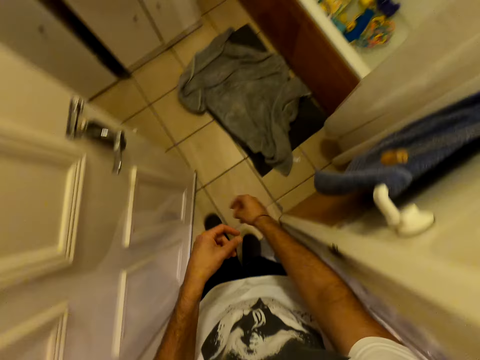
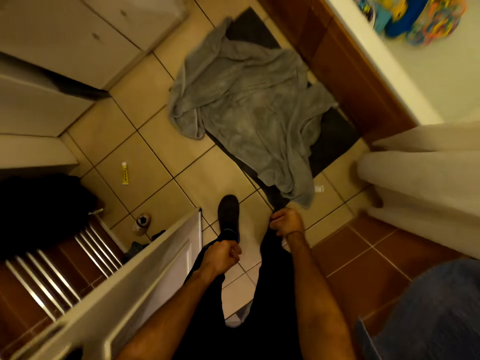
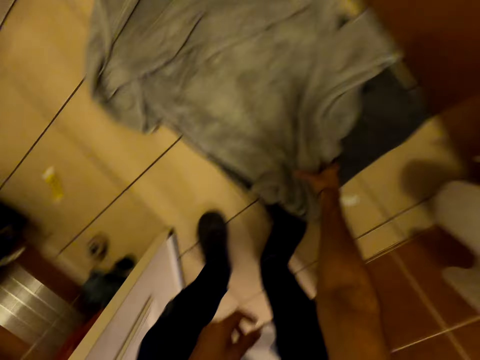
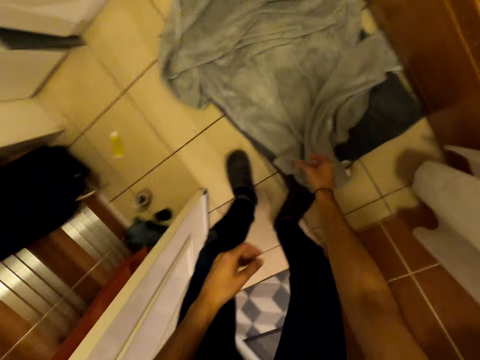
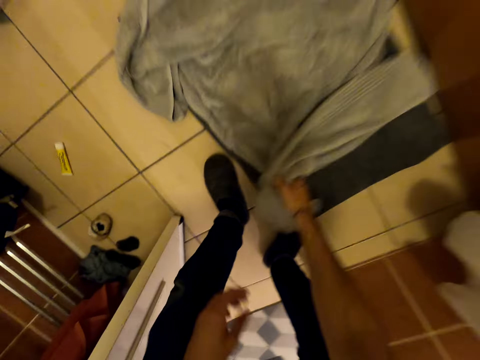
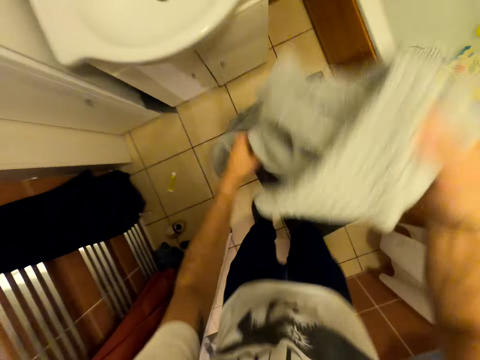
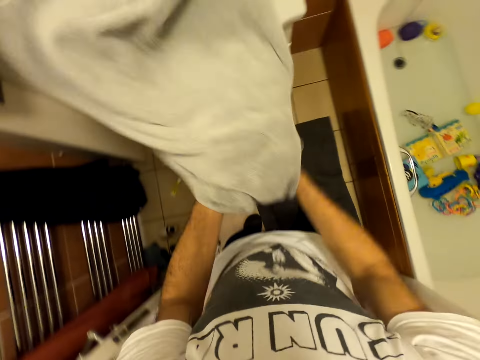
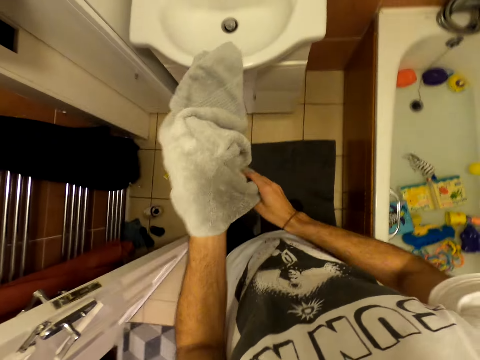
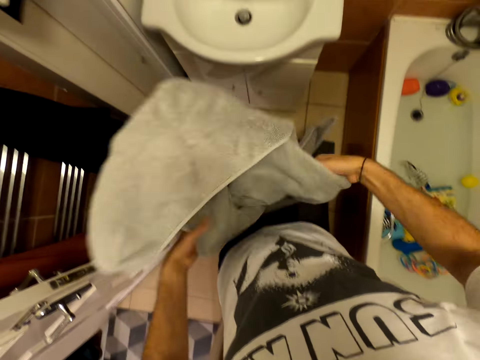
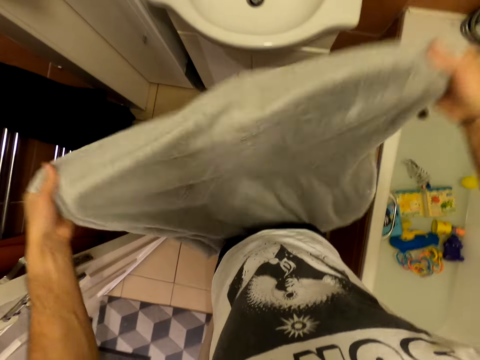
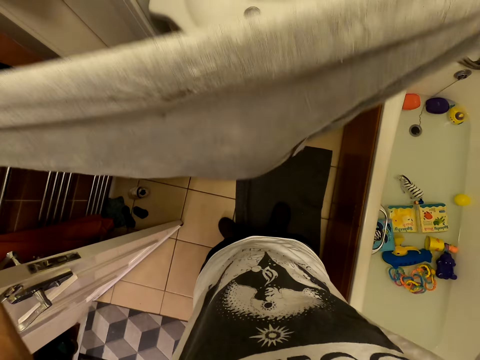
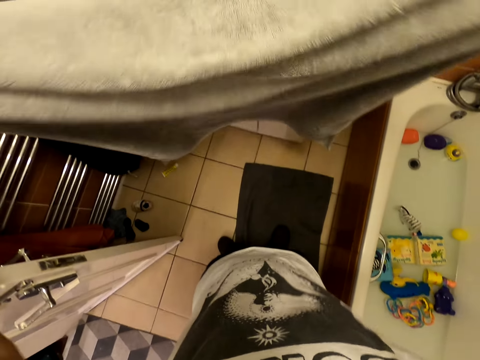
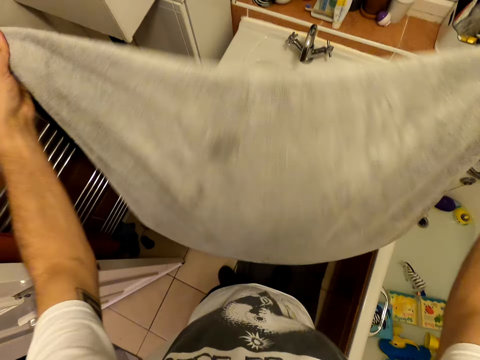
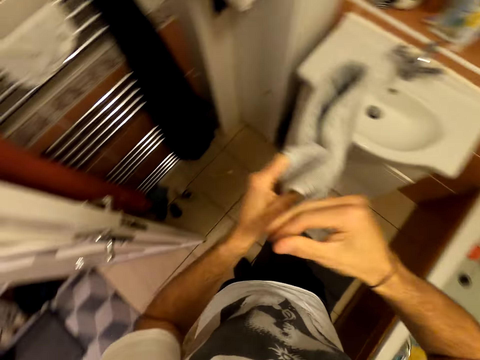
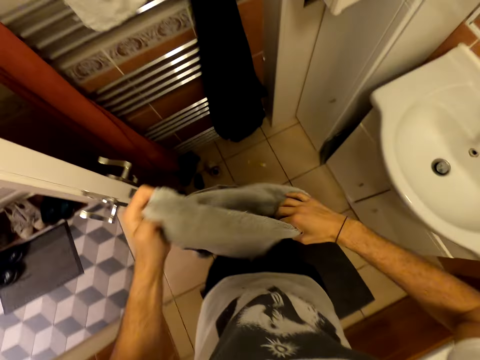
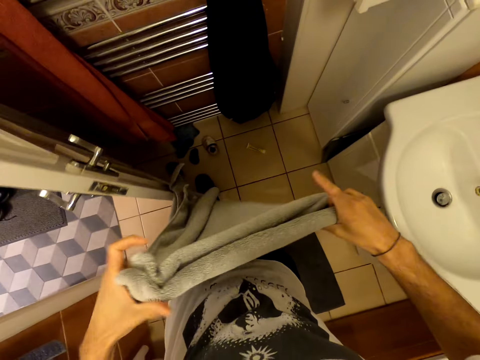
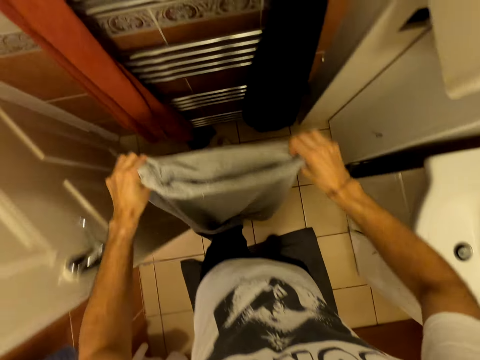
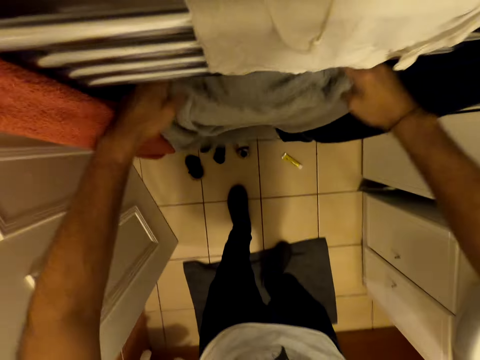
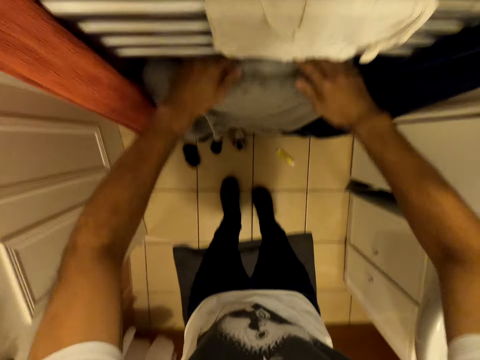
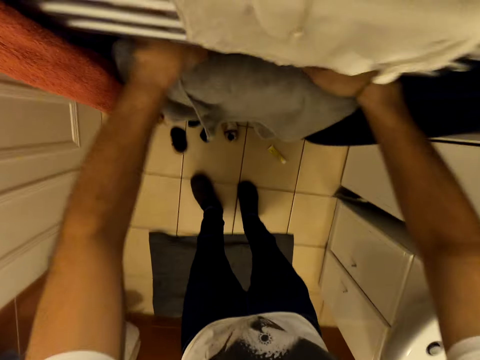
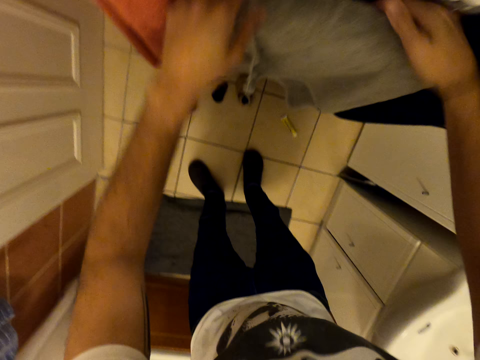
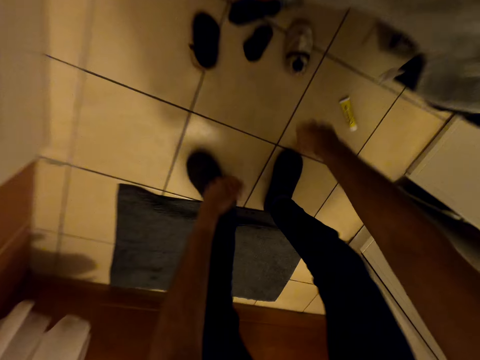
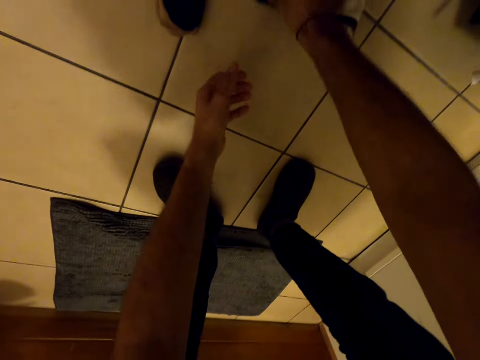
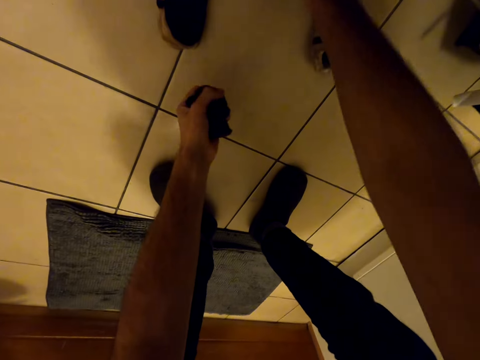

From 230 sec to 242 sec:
The camera wearer picks up a towel. They fold the towel. They touch the towel. They put the towel on the clothes rack. They pick up clothes.

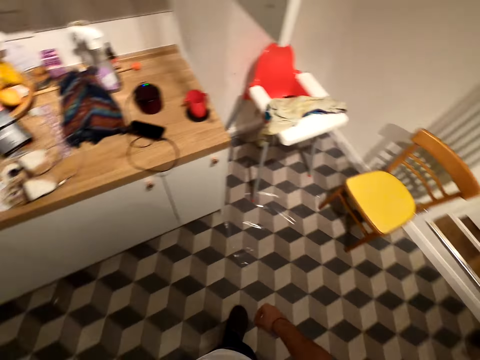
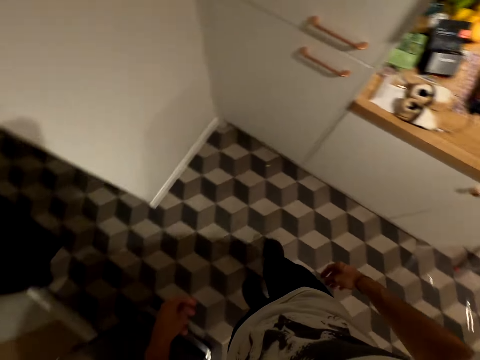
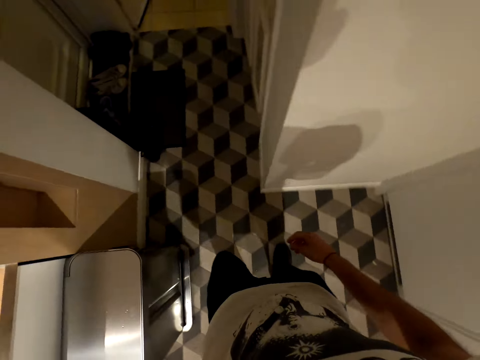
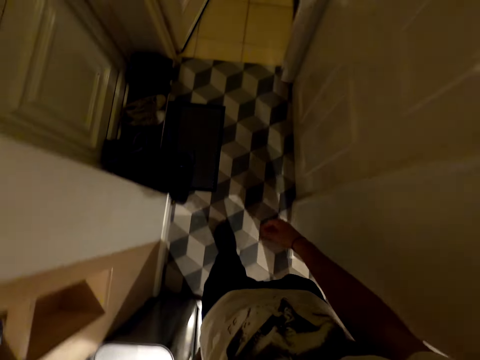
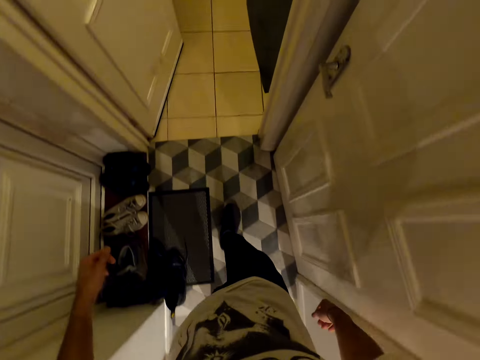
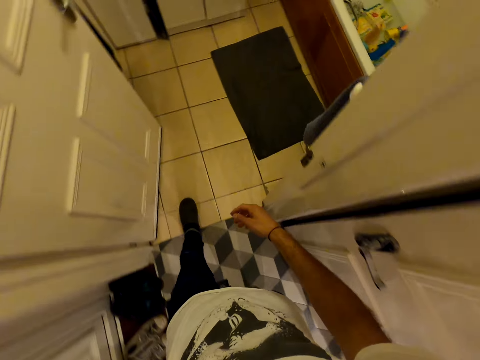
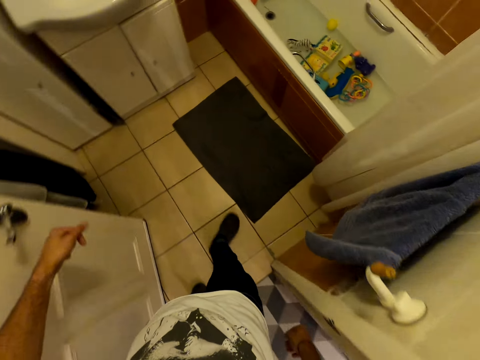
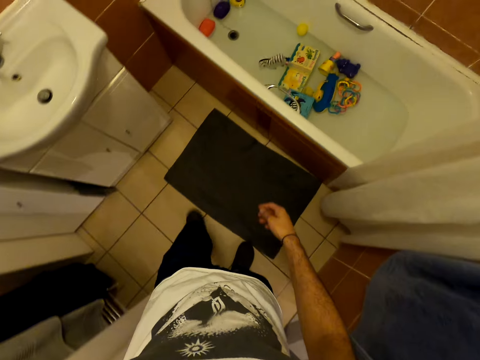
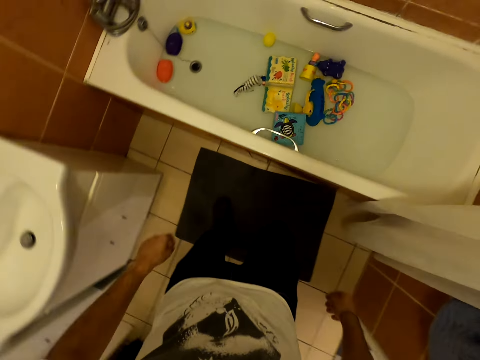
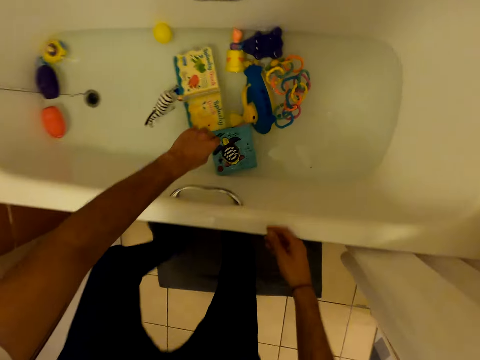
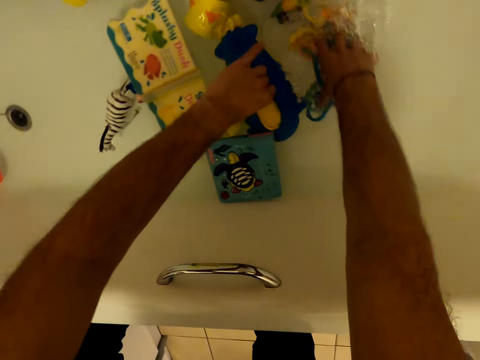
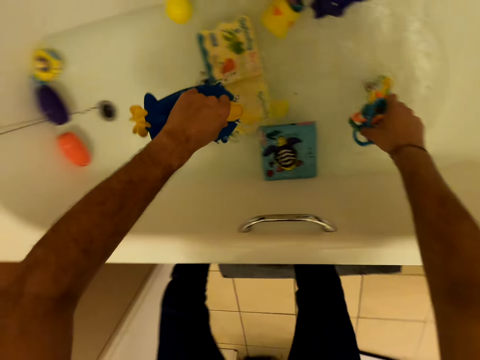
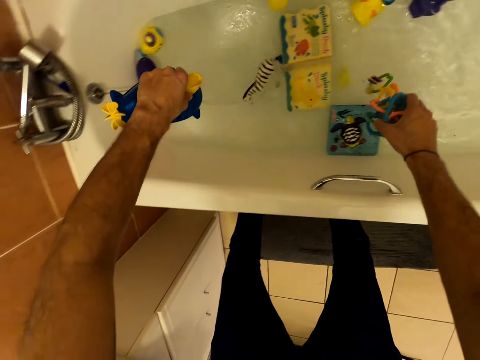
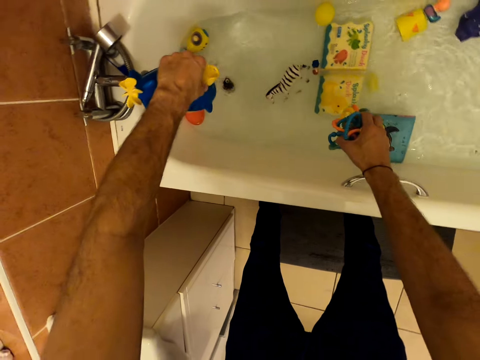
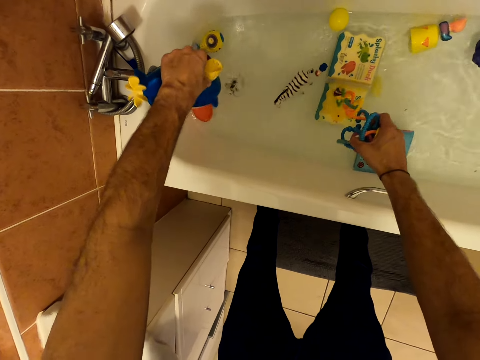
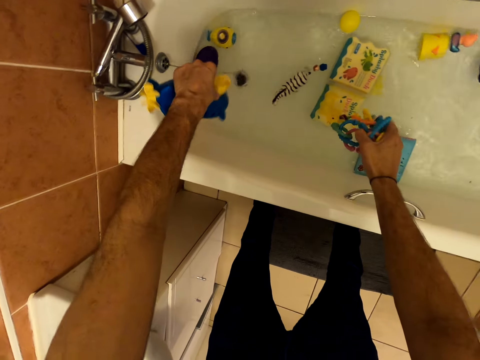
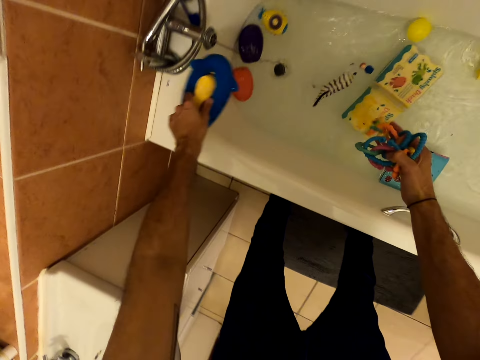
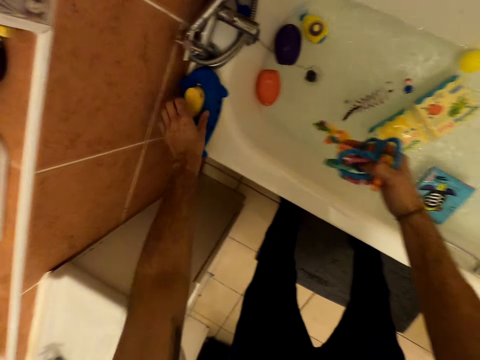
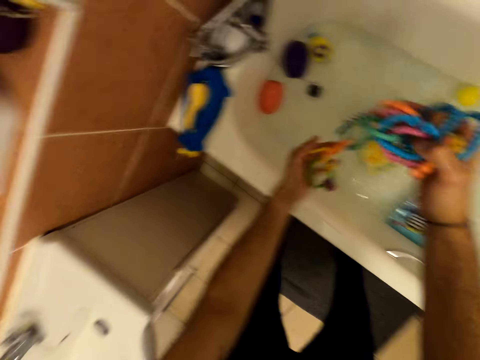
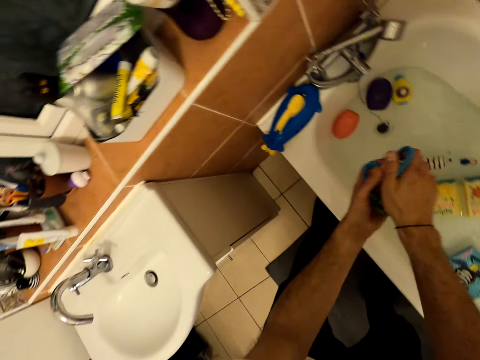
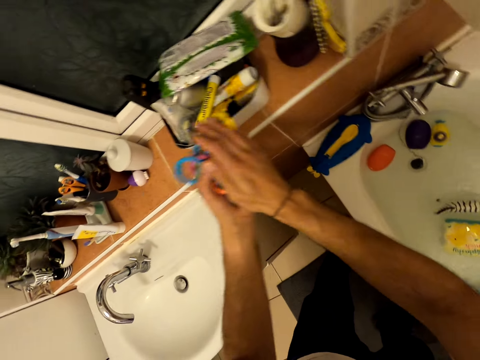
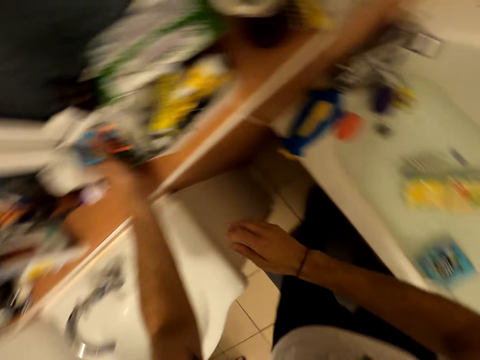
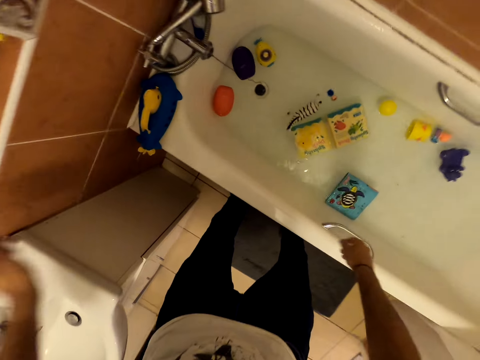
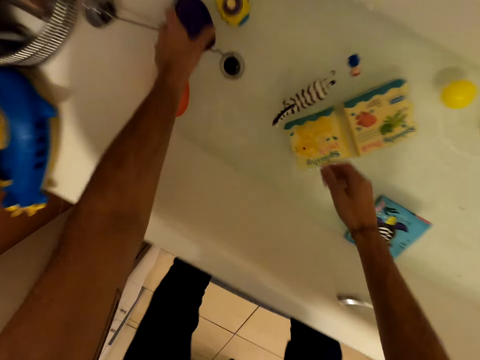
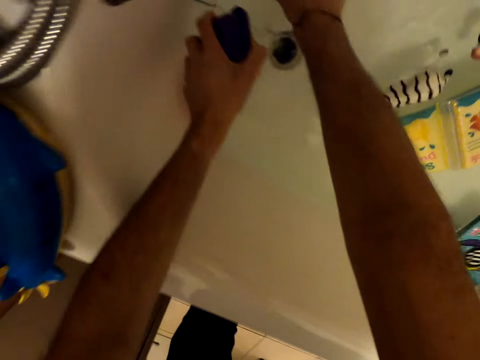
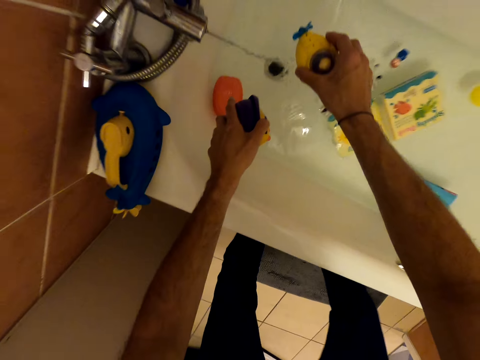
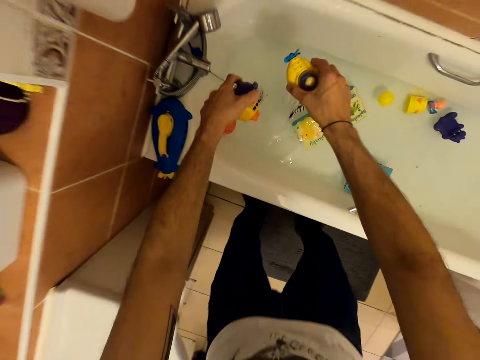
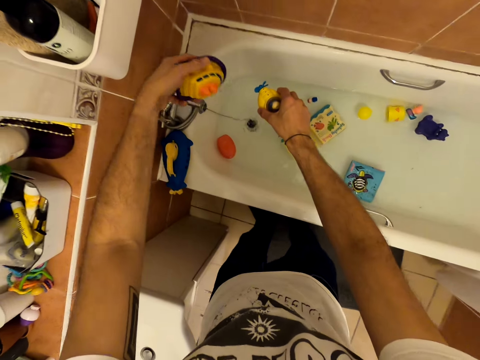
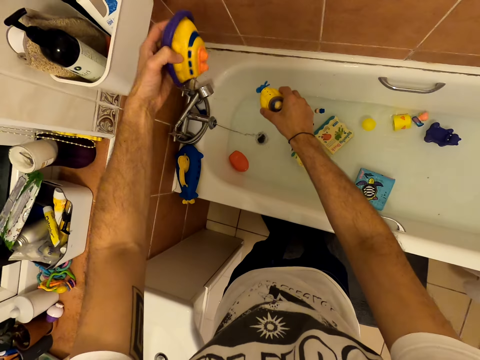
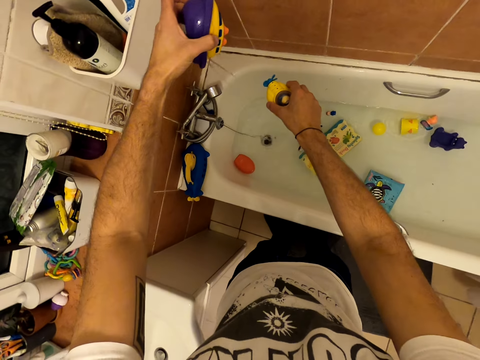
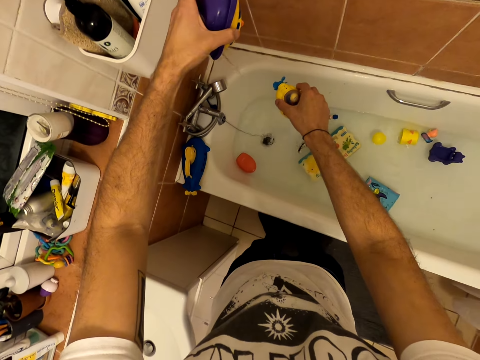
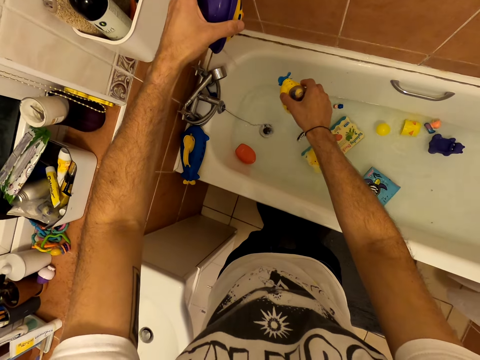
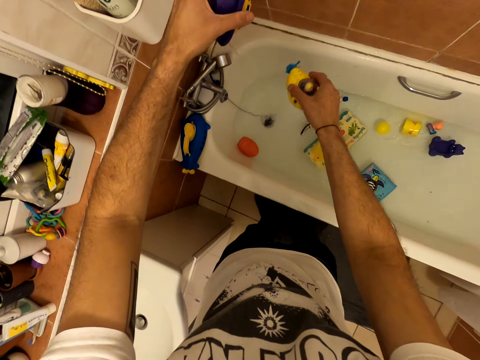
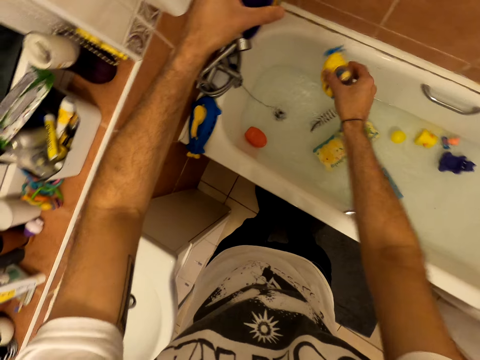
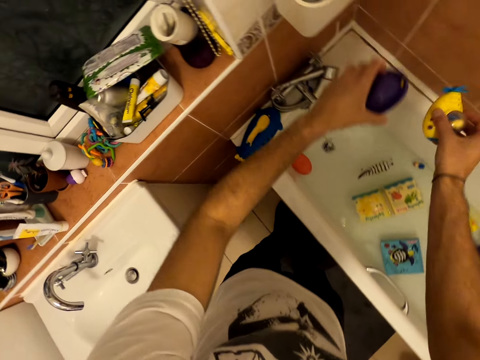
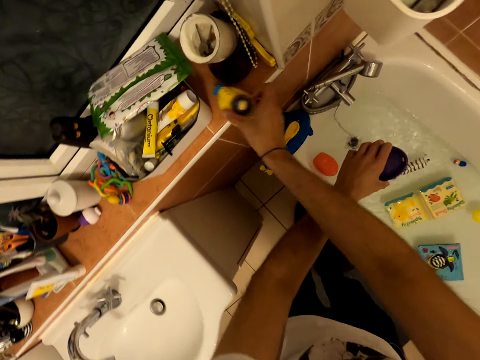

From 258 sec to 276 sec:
The camera wearer walks. They pick up toys from the bathtub. They touch the toys. They shake the toy. They hold the toy. They put the toy on the countertop. They pick up the toys. They wash the toys. They remove water from the toys. They shake the toys.
